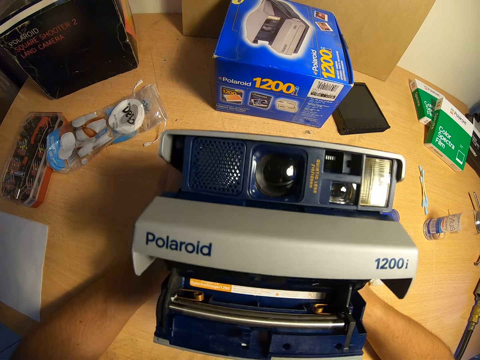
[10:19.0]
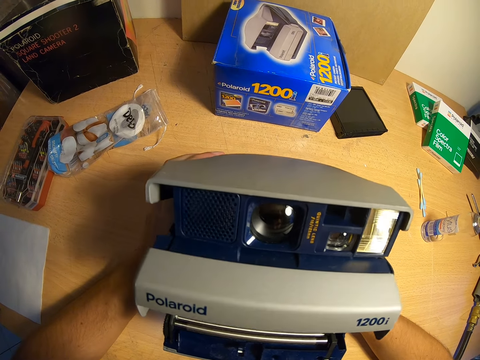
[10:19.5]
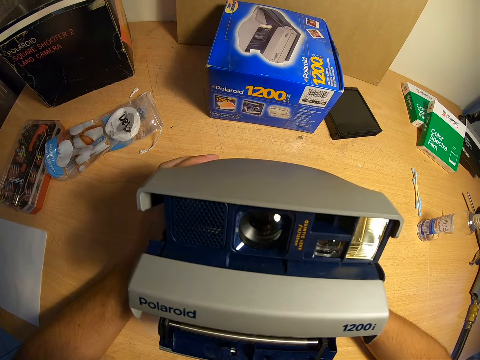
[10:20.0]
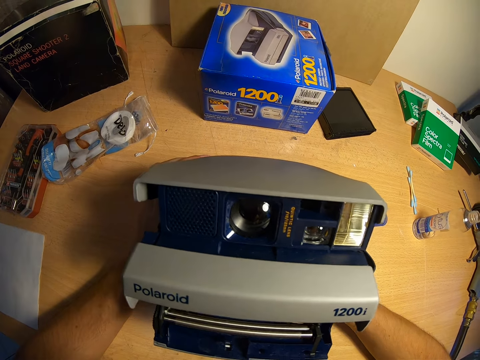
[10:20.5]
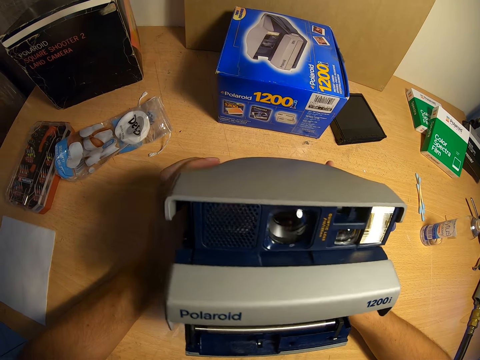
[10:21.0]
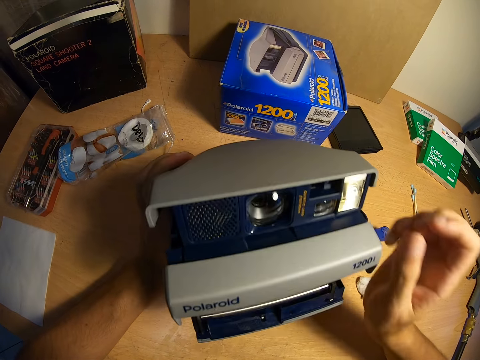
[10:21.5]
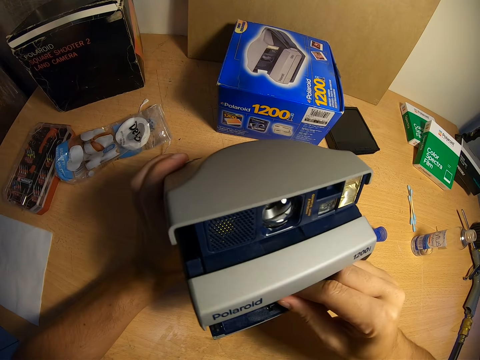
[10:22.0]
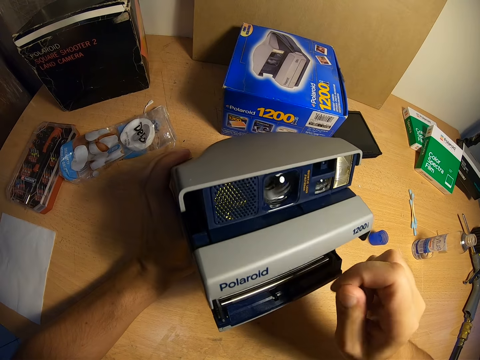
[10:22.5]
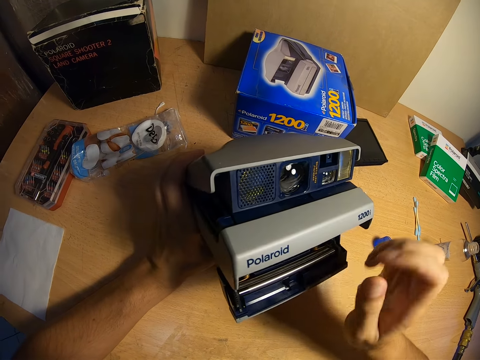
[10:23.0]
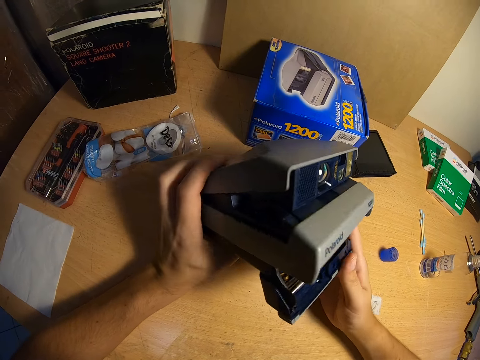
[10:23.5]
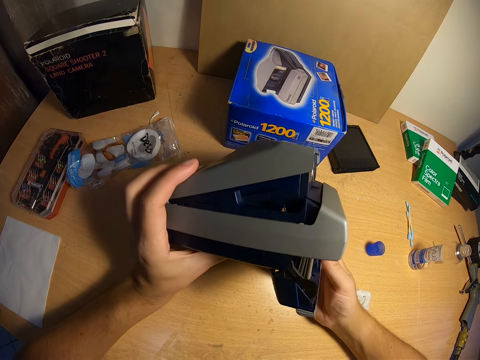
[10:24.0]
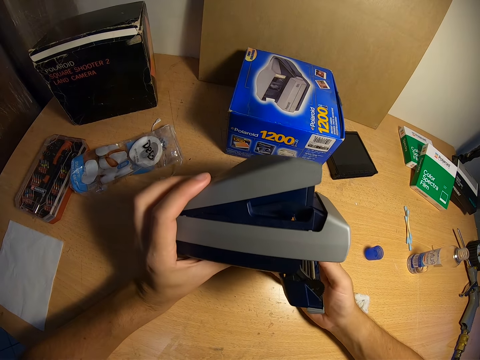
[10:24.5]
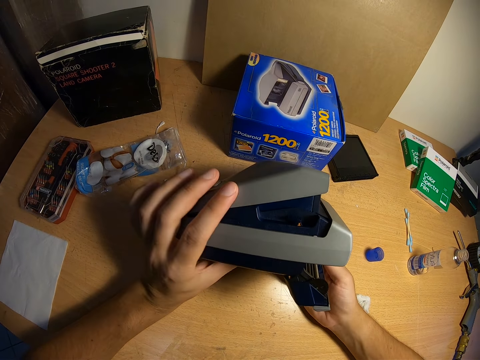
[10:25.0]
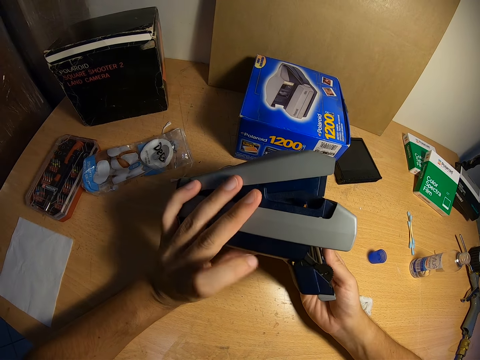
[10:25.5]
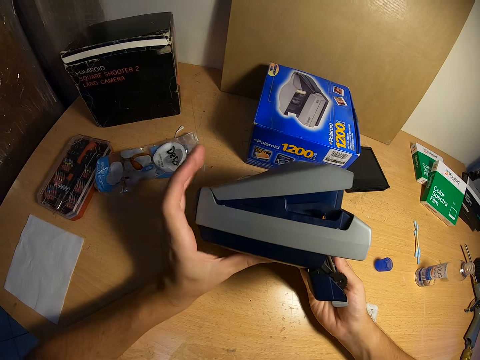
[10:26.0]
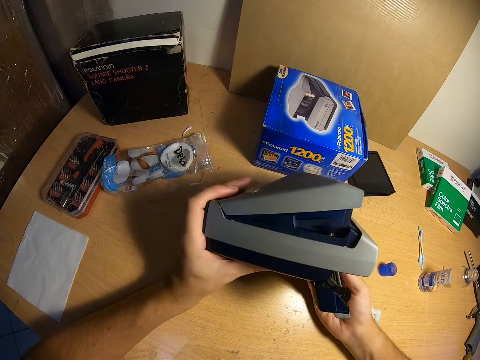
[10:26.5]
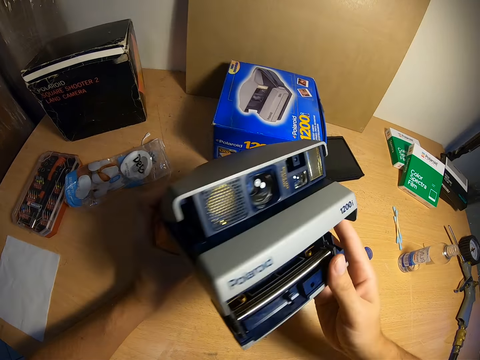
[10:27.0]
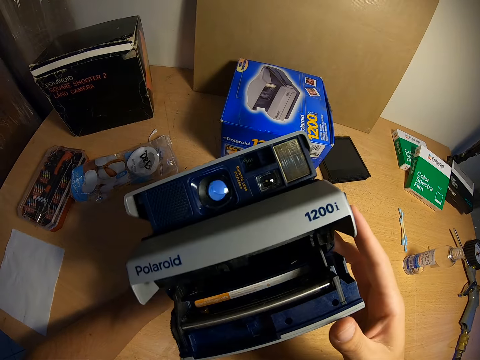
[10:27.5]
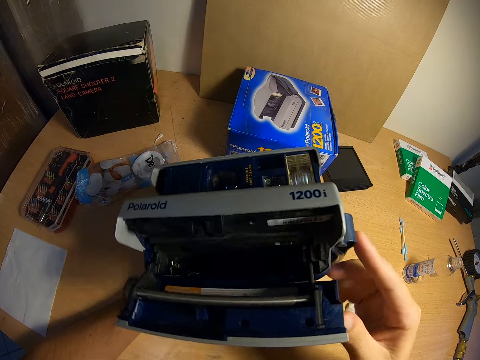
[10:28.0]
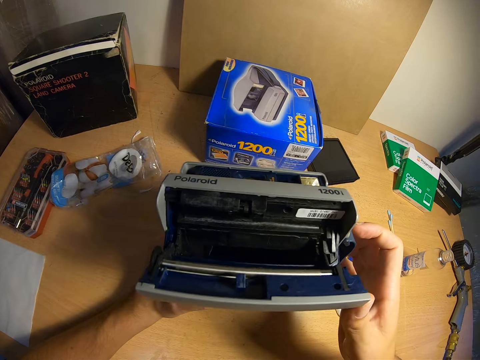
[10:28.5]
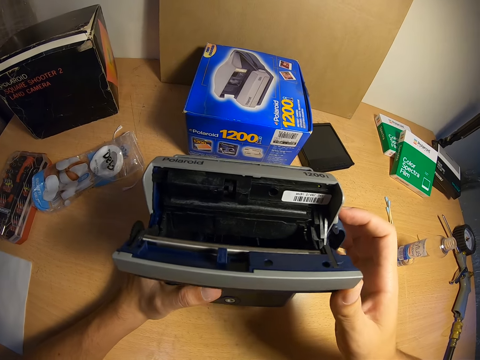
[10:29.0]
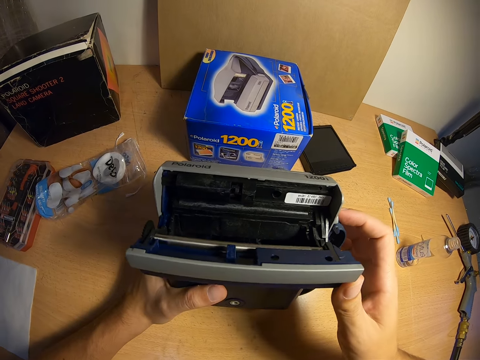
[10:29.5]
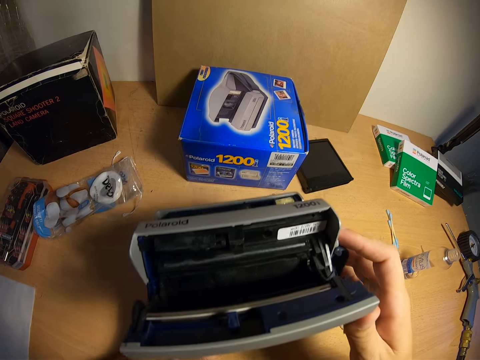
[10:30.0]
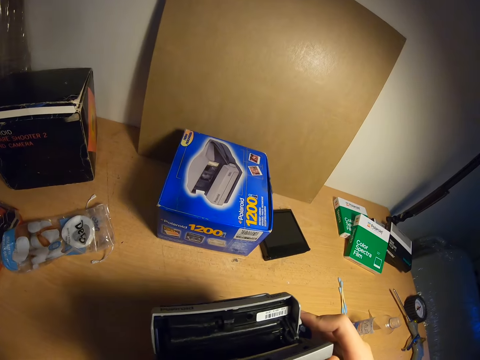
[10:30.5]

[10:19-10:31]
The camera wearer dips his right hand into the film eject slot. He removes dirt from the camera. He removes his right hand from the film eject slot. He touches the camera with his right hand. He turns the camera sideways to the right with both hands. He wipes the camera with his hand. He touches the film eject slot with his left hand. He turns the camera to the previous position. He inspects the camera.

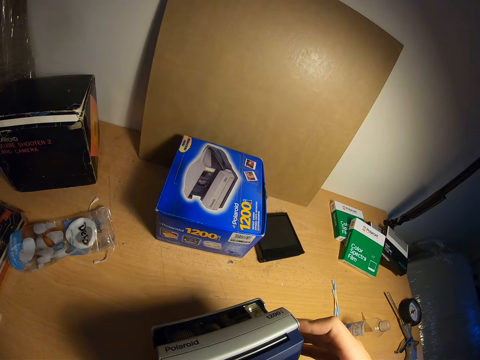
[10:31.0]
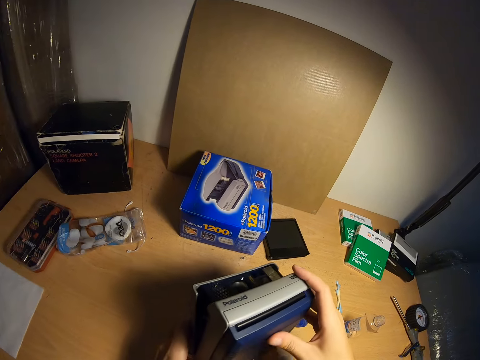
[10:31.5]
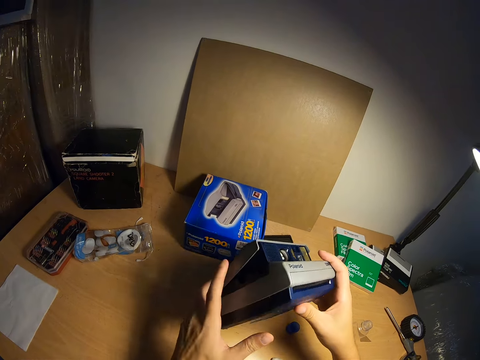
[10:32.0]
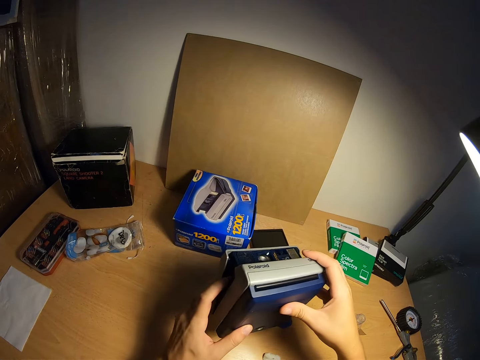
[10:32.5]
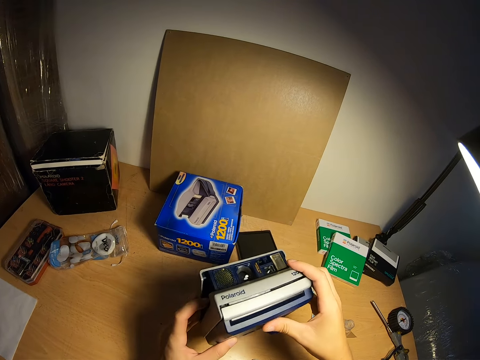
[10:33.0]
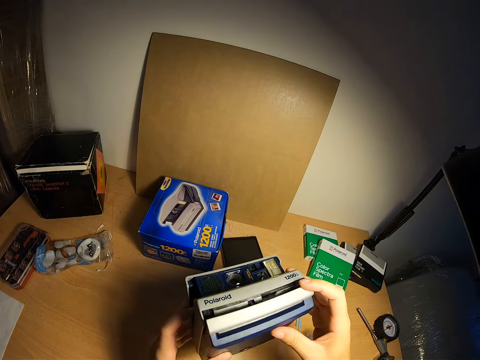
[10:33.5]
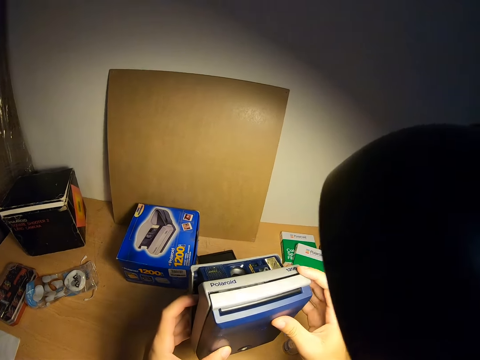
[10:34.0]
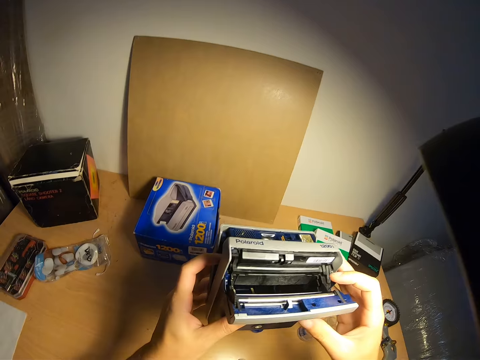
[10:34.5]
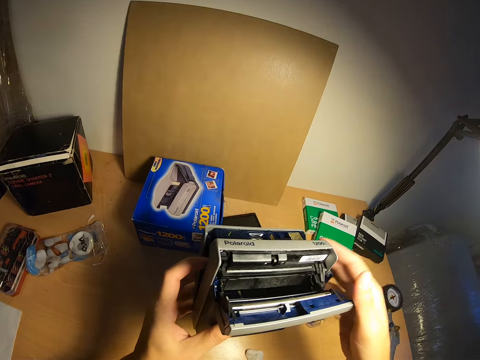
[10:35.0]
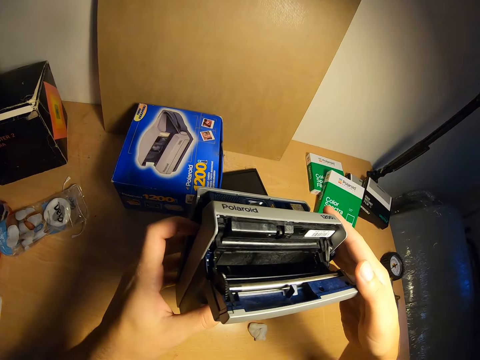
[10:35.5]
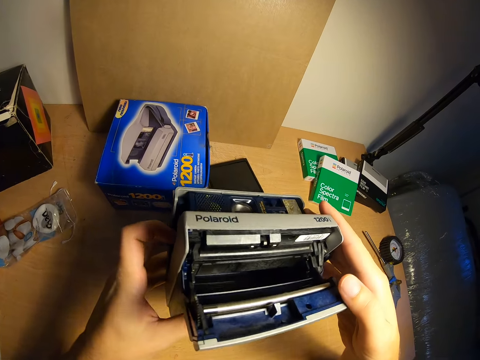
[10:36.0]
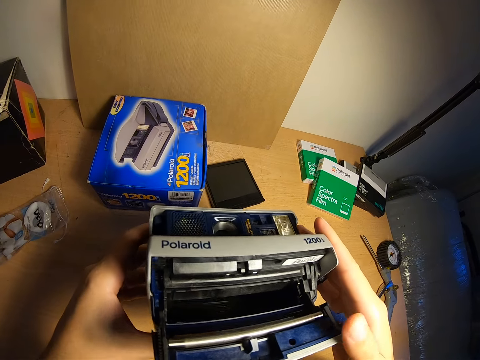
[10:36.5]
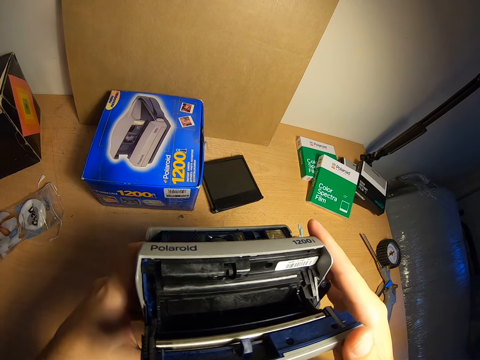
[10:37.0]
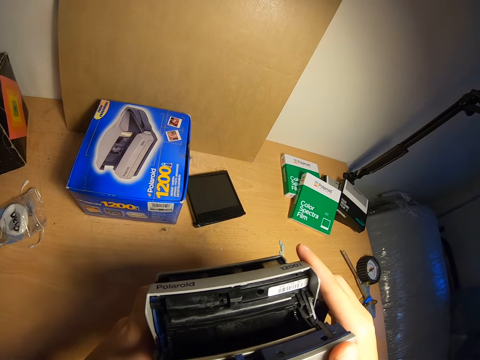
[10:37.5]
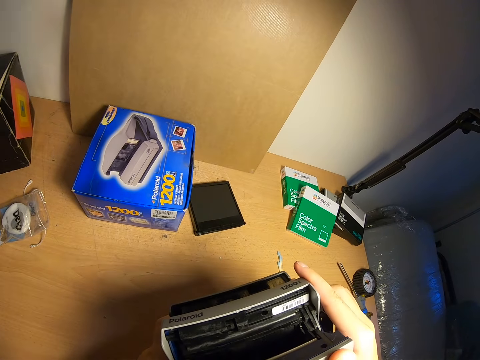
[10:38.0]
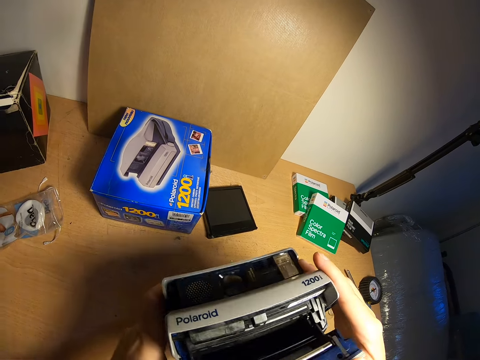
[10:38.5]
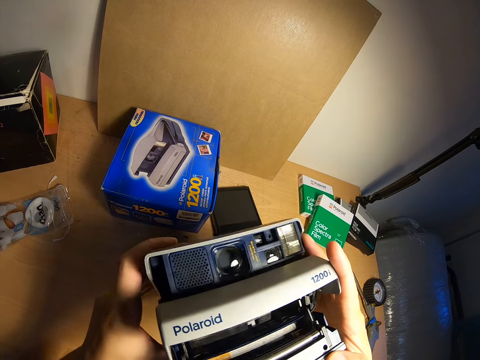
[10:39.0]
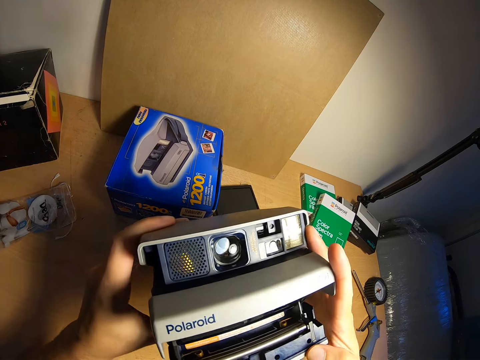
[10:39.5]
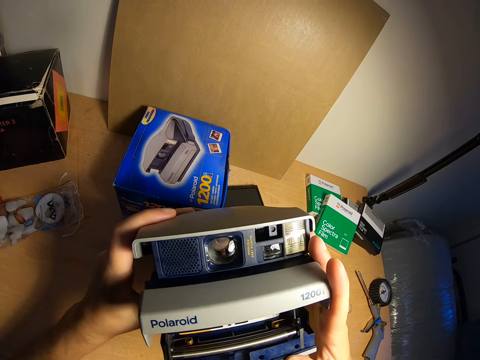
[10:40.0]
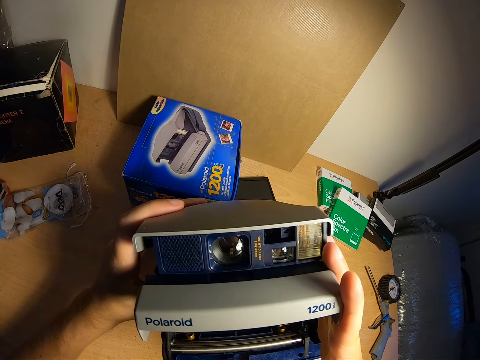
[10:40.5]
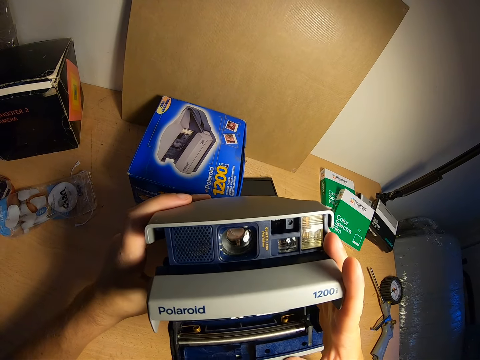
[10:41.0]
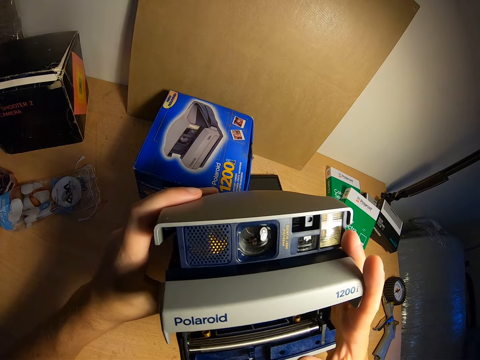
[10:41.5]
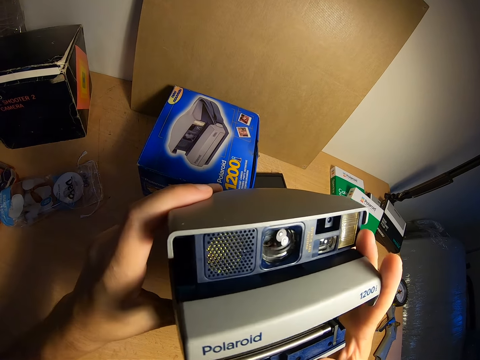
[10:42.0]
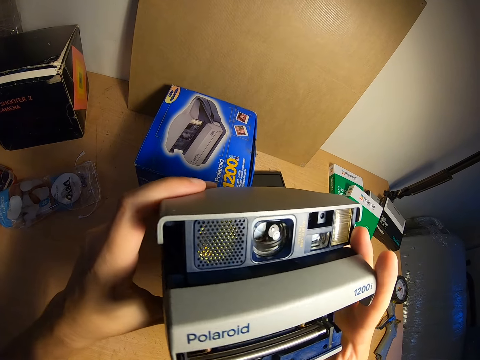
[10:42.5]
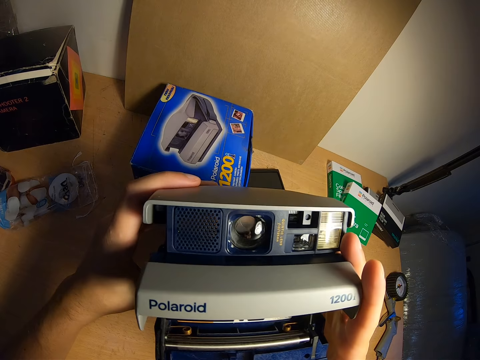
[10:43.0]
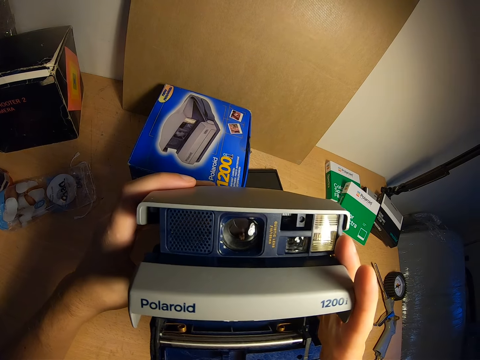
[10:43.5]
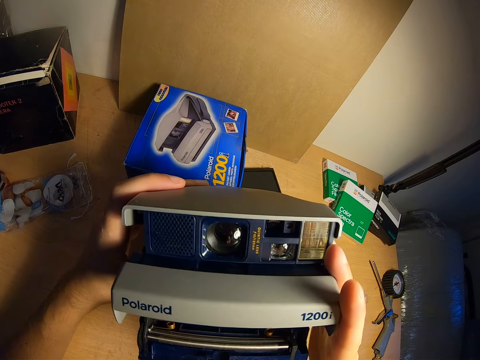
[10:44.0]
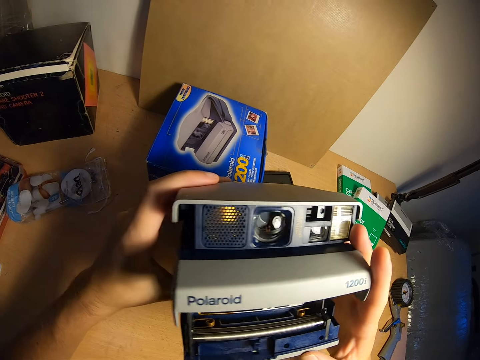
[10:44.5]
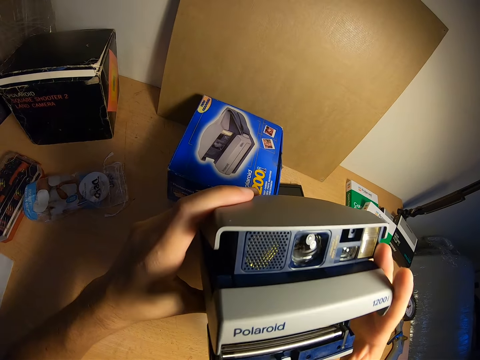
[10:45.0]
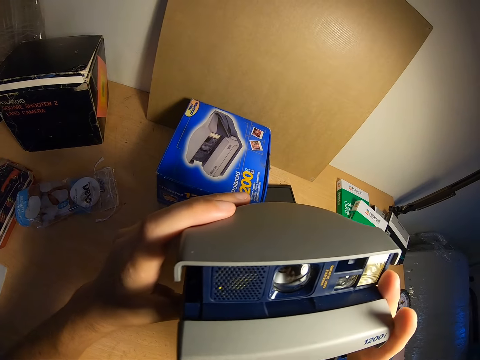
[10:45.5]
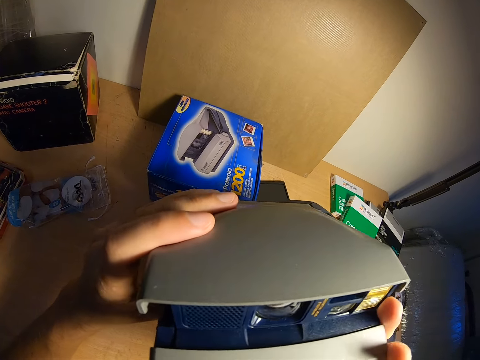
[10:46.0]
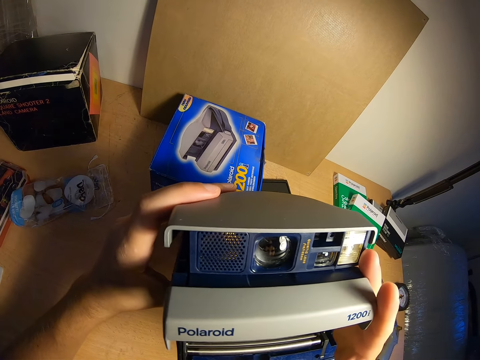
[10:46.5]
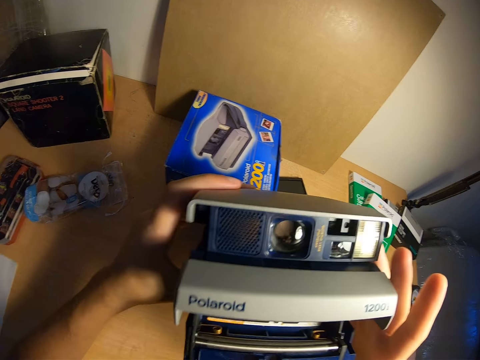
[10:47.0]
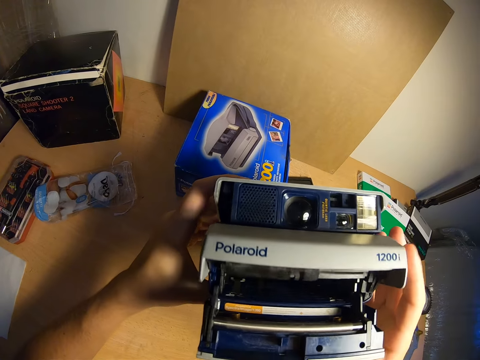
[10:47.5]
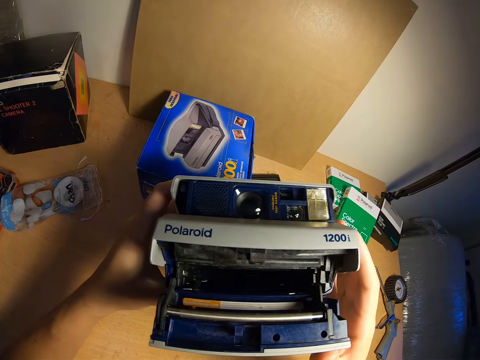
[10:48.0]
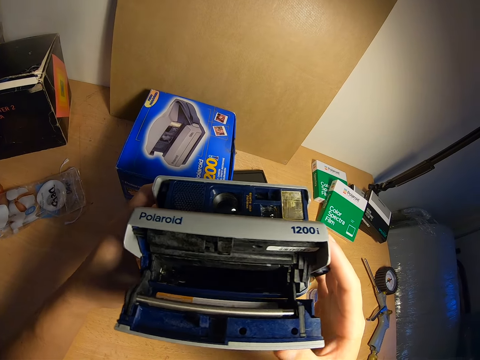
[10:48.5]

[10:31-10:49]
The camera wearer closes the film eject slot with both hands. He moves the camera forward with both hands. He tilts the camera in his hands sideways to the right. He turns the camera in the other direction. He opens the film eject slot with his right finger. He closes the film eject slot with his right hand. He opens the film eject slot with his right hand. He checks the camera. He moves the camera around with both hands.
